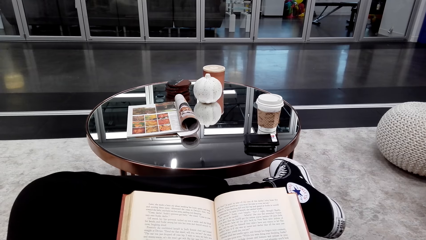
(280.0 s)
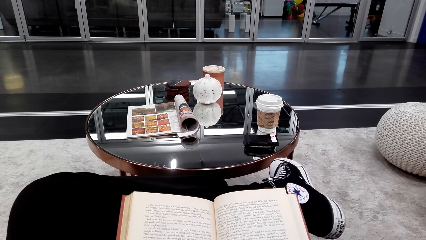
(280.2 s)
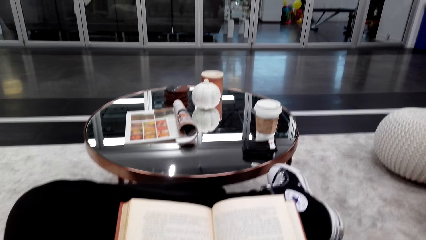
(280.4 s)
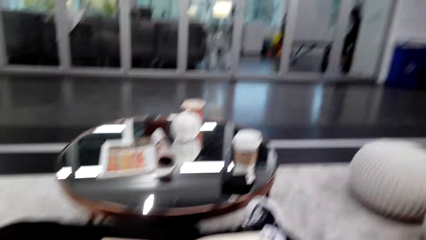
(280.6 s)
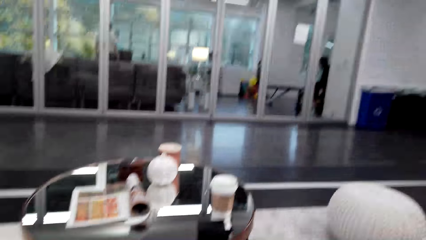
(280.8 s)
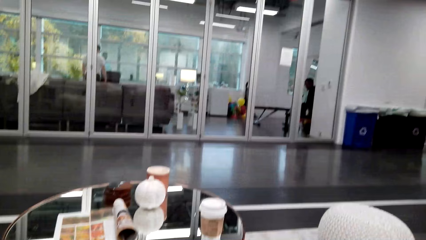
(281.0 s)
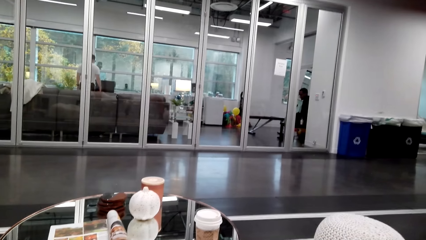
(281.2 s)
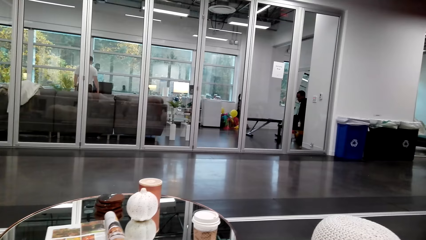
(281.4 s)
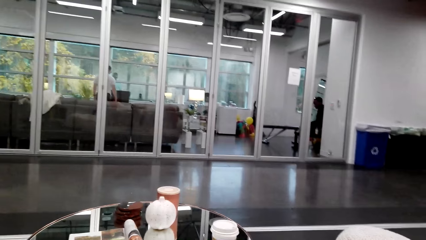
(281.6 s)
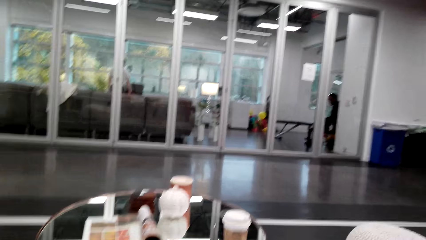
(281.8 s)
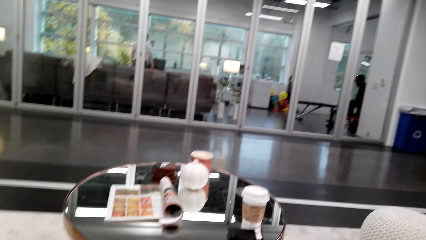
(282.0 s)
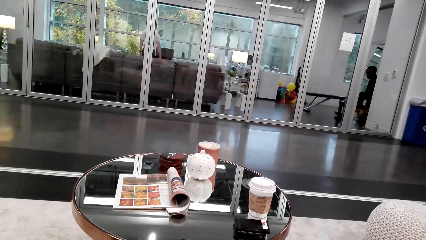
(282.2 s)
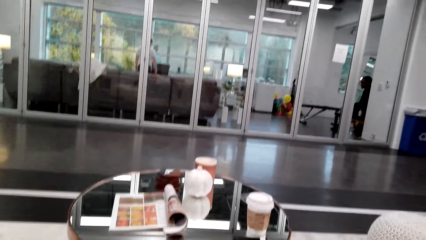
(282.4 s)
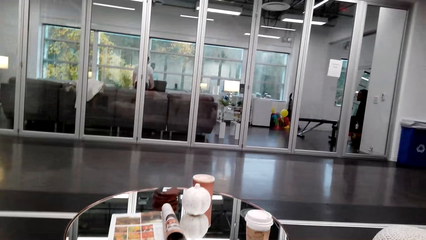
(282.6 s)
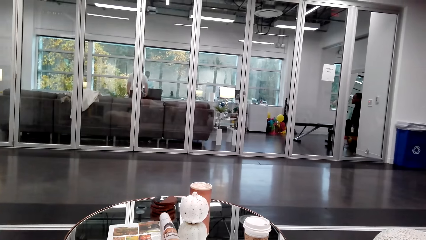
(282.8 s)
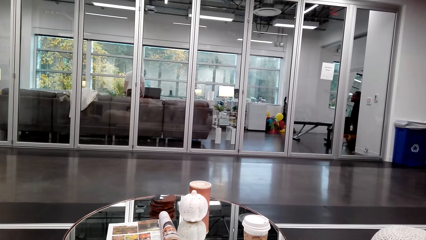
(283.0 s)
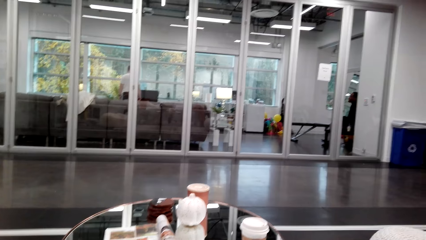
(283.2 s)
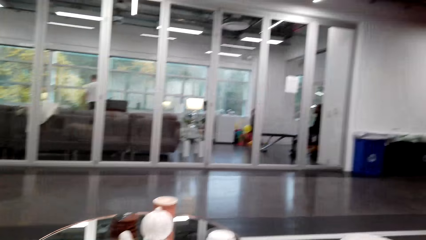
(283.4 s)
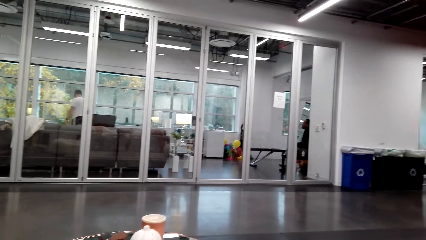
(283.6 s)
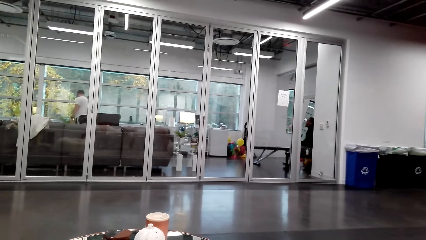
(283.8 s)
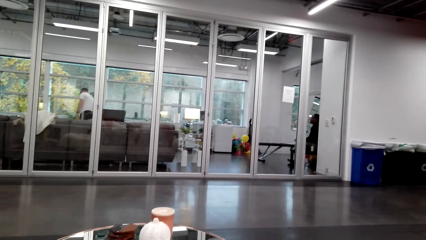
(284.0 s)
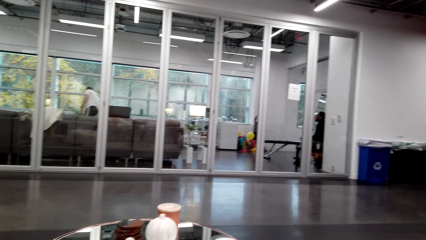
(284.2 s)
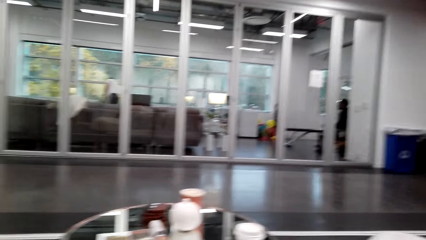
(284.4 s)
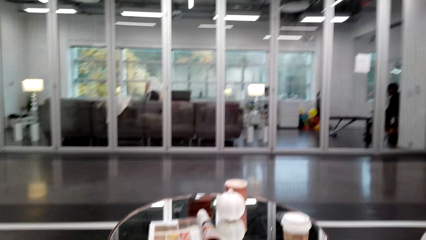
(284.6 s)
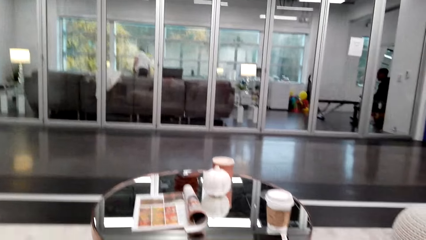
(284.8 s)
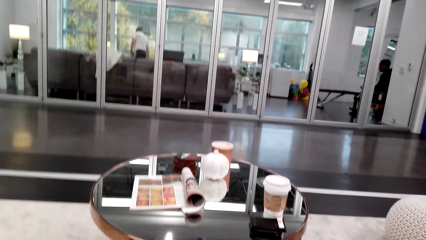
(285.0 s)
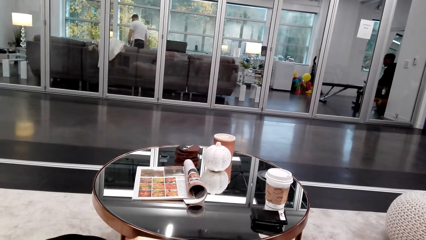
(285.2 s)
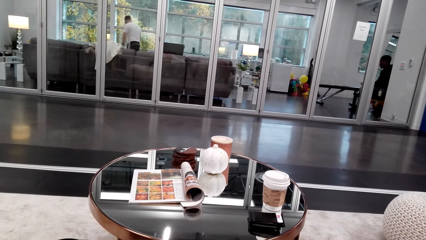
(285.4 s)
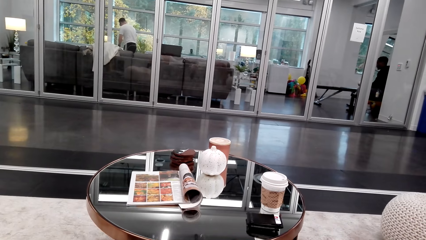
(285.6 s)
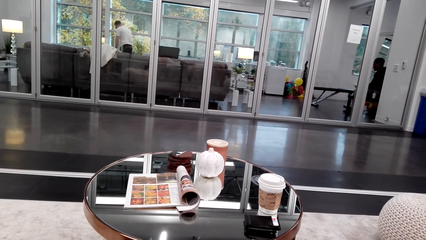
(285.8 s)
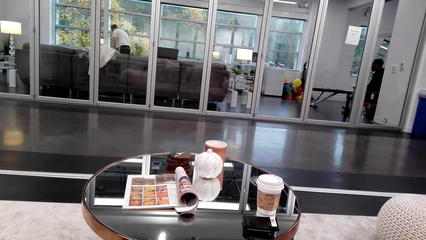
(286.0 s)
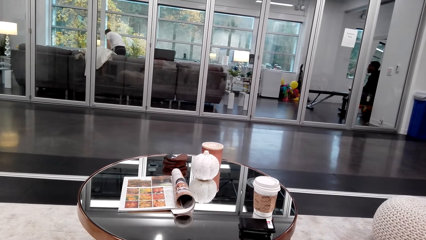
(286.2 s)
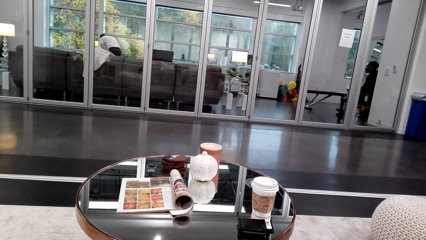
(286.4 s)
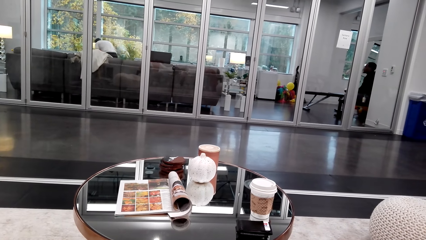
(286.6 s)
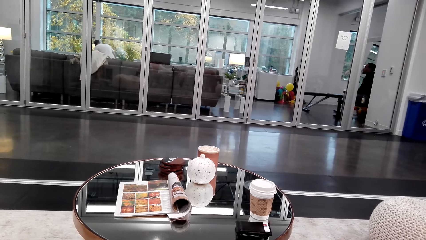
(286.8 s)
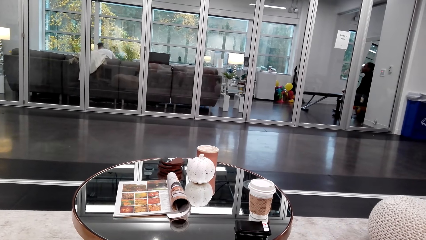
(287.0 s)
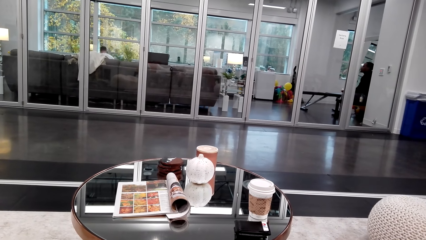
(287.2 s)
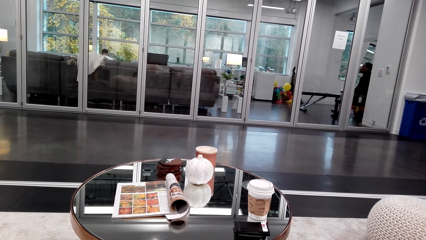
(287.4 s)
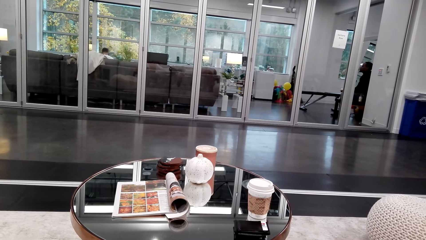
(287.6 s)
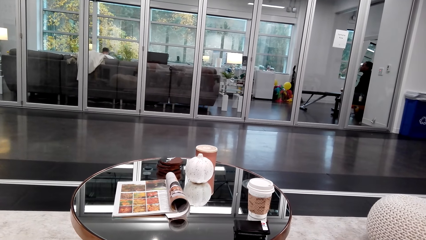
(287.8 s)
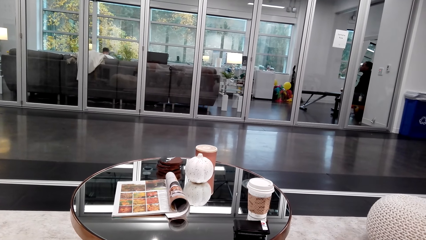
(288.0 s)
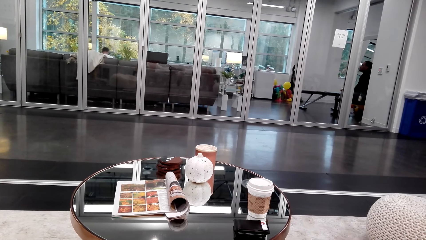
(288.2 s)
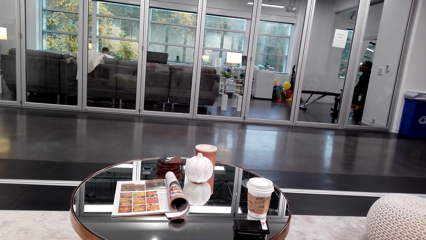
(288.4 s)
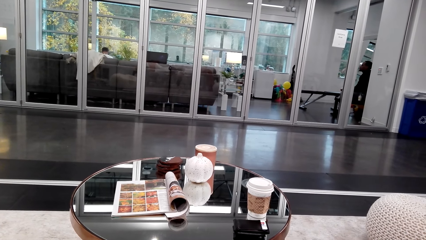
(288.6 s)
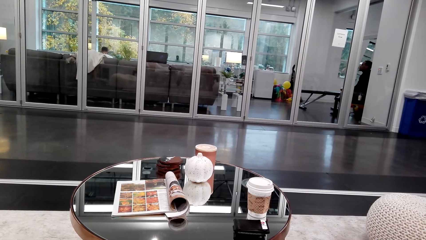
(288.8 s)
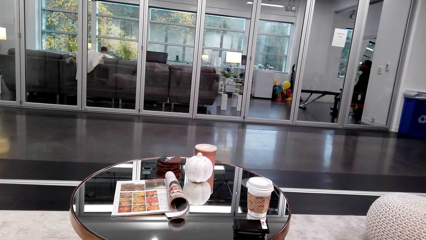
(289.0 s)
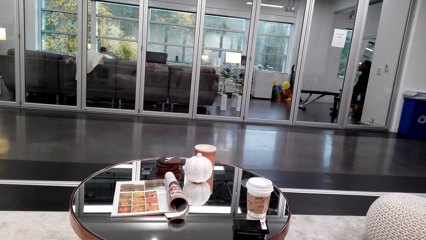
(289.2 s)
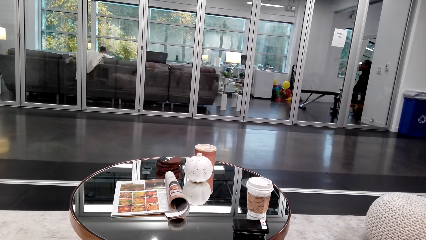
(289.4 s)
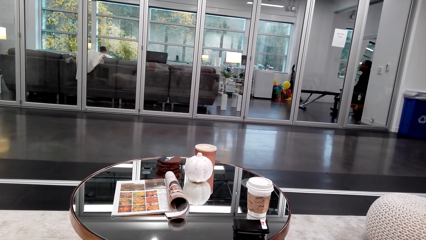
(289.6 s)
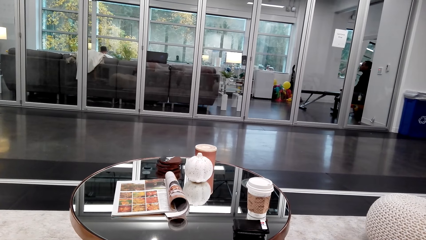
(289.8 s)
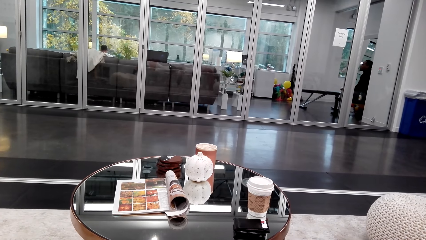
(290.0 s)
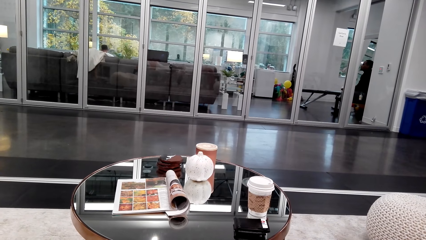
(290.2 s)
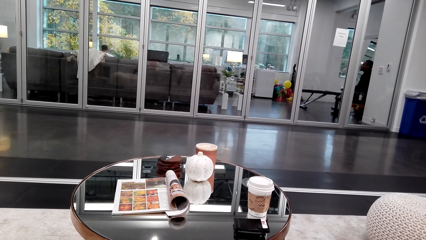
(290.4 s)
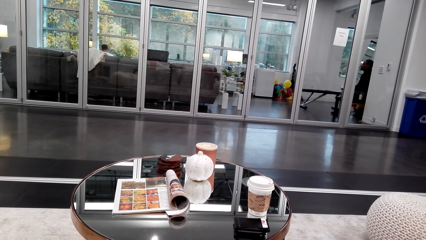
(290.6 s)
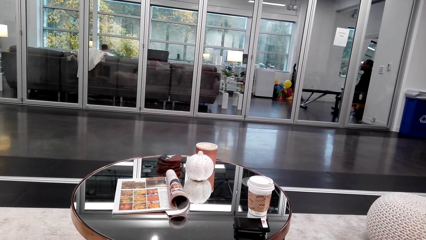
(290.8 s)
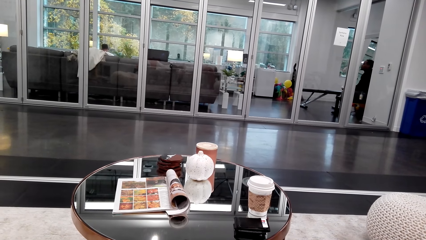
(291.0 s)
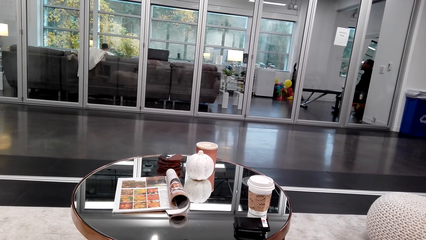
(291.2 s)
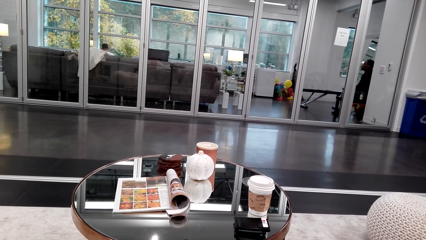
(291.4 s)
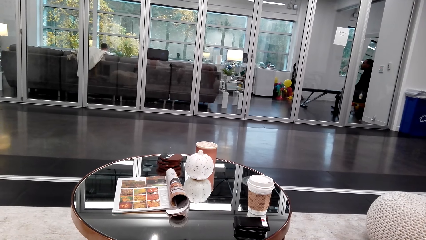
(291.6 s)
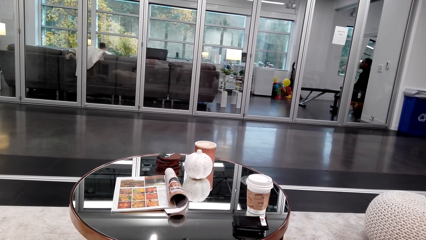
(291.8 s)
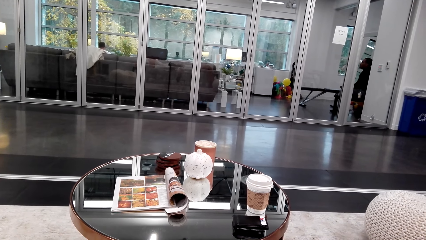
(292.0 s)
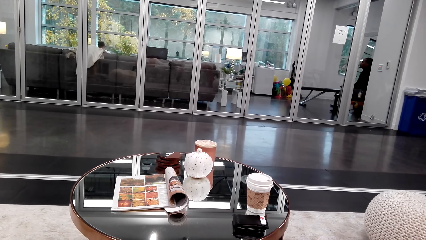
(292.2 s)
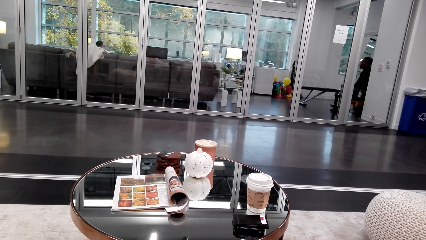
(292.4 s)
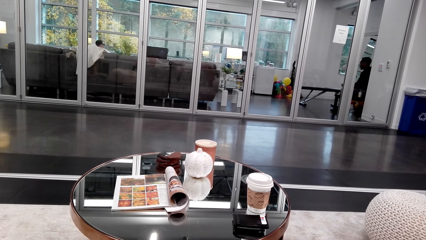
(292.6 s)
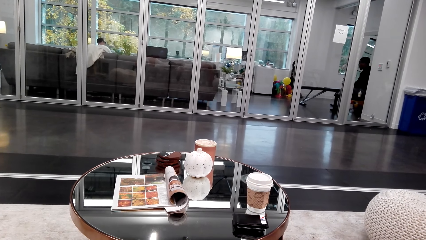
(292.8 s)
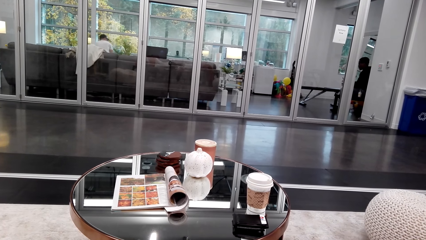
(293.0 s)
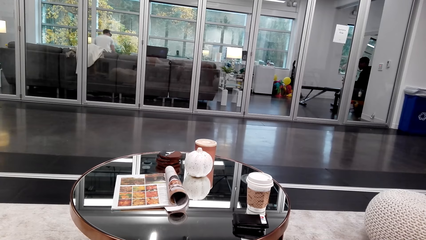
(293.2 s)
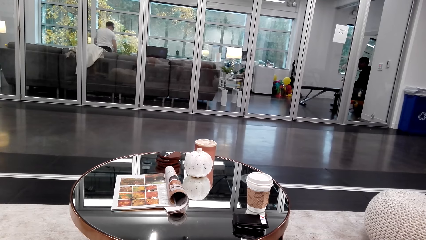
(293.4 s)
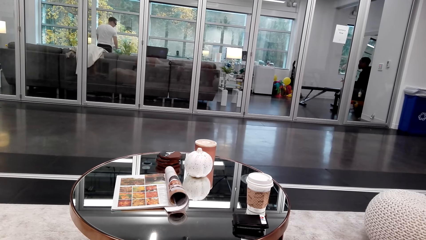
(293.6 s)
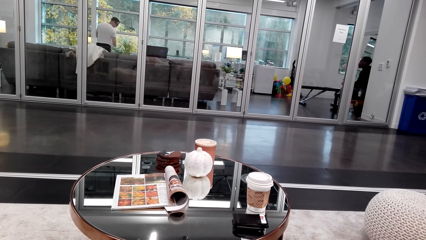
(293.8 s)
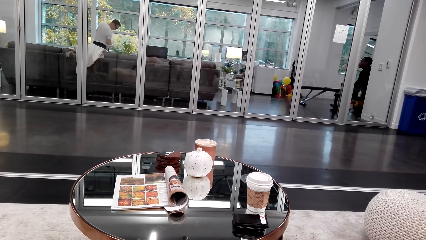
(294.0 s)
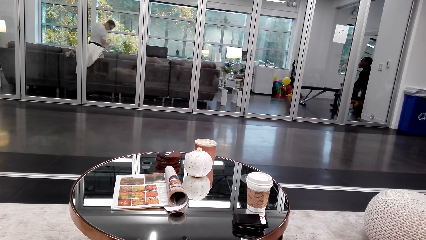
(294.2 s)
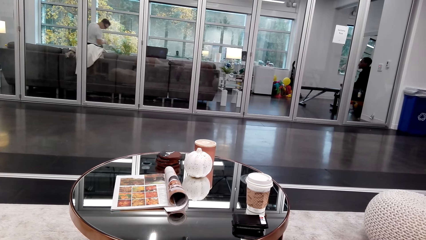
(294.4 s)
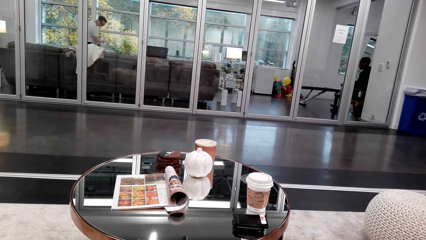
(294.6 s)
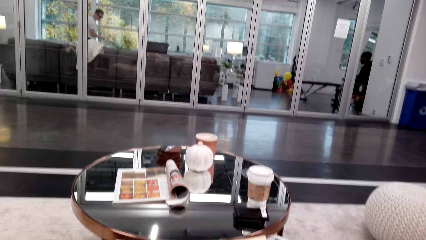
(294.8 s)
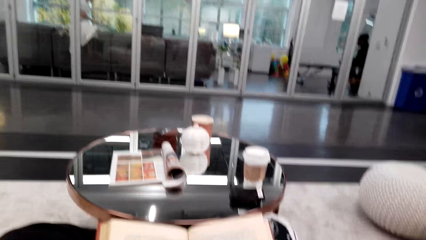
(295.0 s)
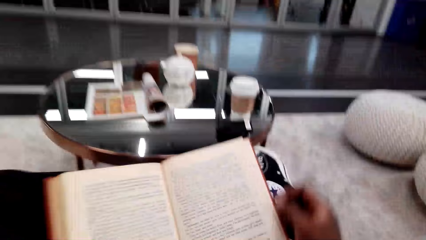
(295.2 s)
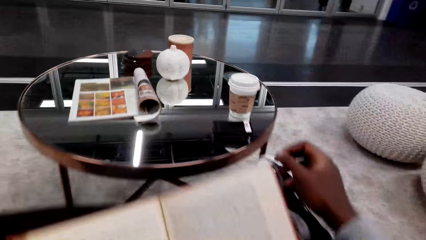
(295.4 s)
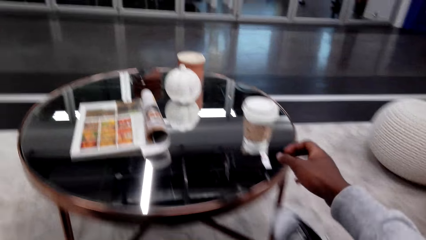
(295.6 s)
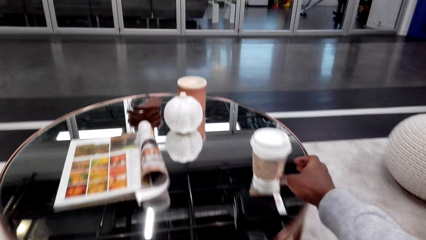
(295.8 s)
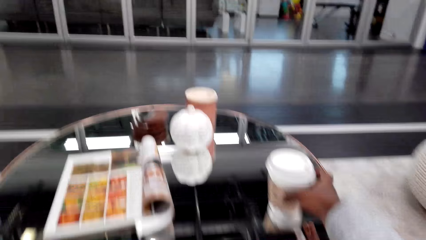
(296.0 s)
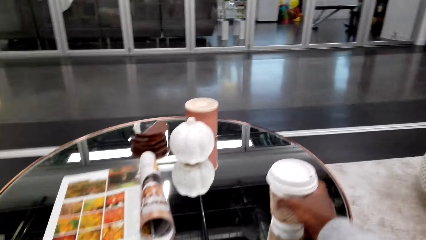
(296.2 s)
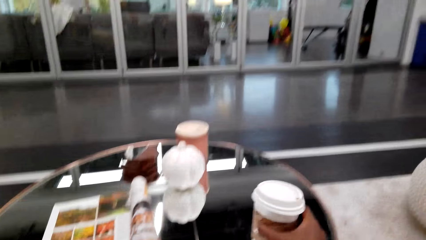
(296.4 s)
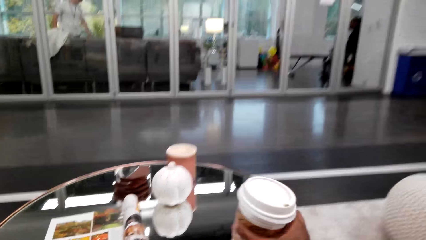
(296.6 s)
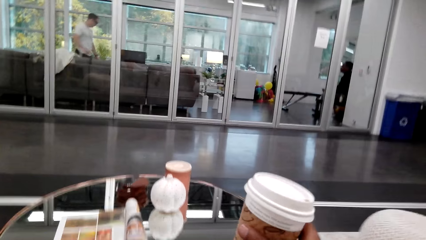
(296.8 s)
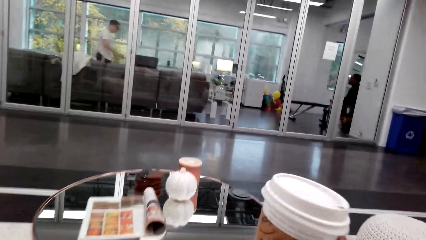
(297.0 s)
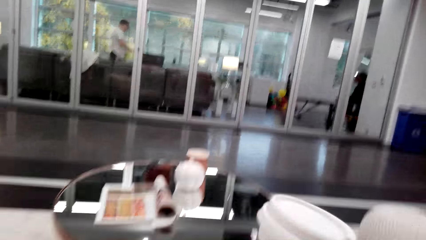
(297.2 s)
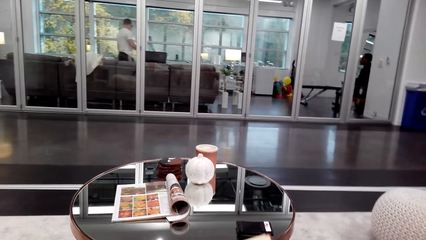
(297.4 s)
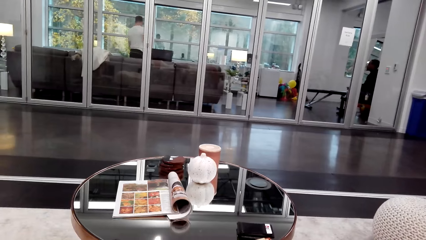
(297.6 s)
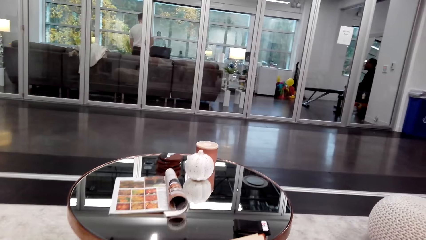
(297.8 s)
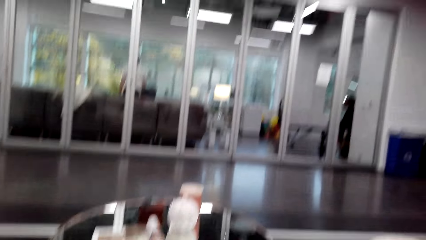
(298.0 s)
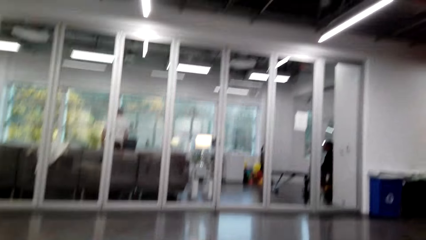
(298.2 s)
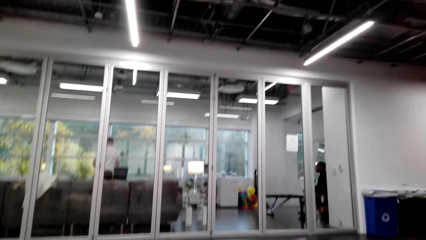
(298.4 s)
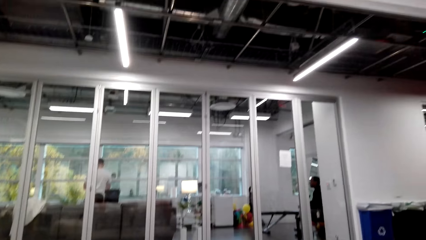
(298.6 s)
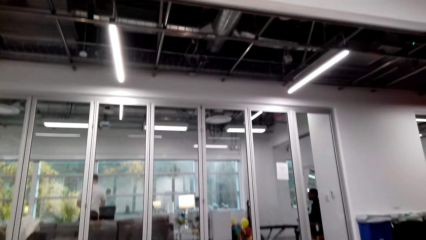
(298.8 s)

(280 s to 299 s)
The camera wearer looks around. They pick coffee or a cup from the table.
